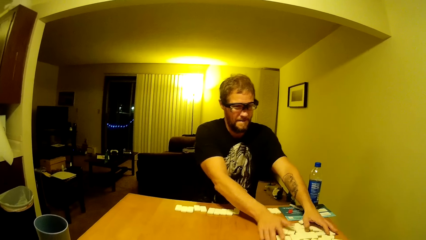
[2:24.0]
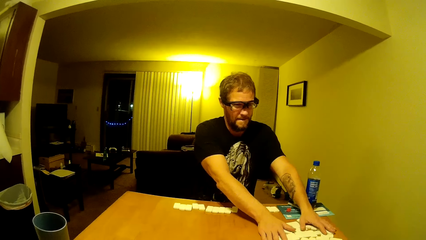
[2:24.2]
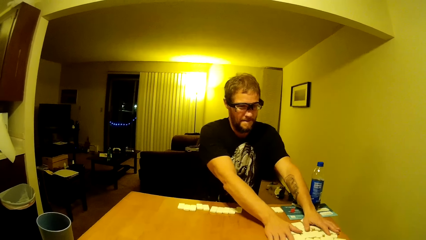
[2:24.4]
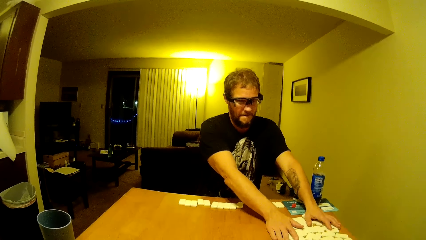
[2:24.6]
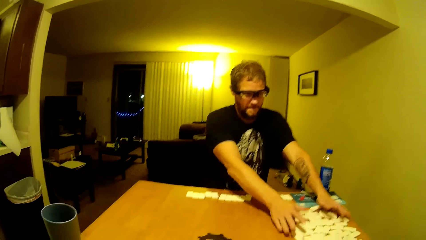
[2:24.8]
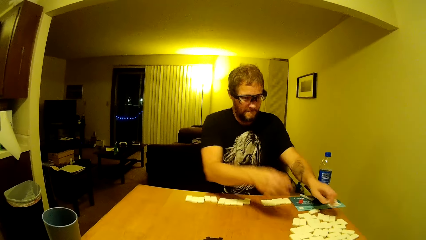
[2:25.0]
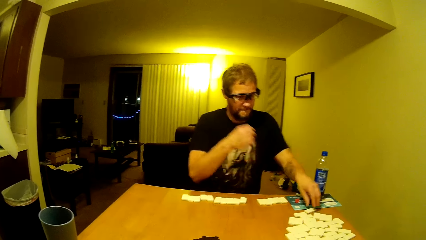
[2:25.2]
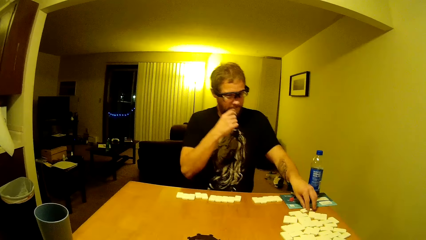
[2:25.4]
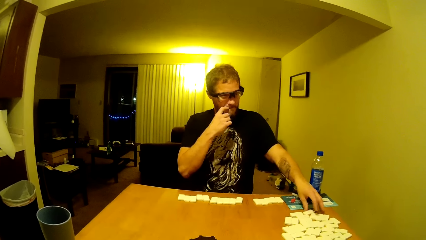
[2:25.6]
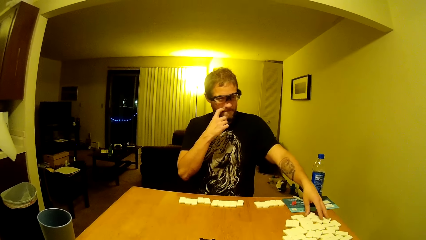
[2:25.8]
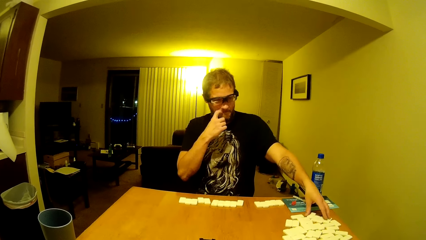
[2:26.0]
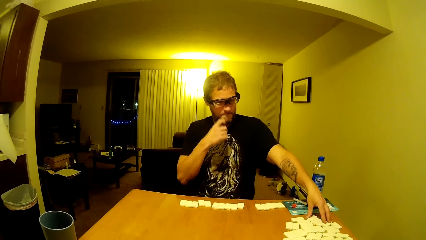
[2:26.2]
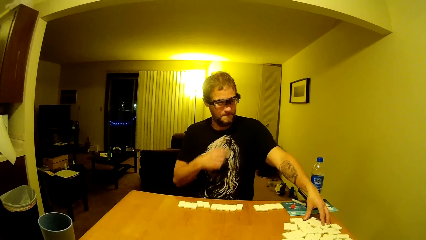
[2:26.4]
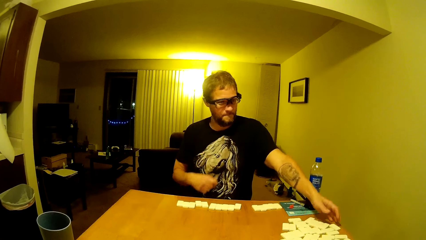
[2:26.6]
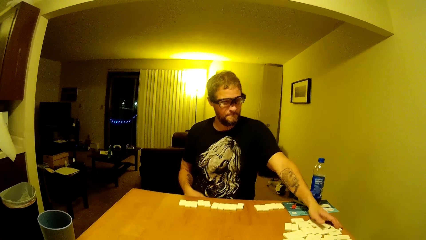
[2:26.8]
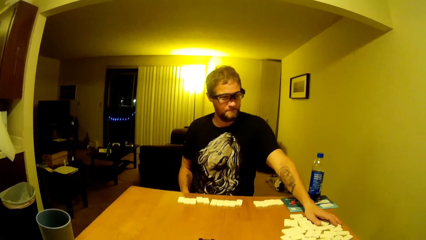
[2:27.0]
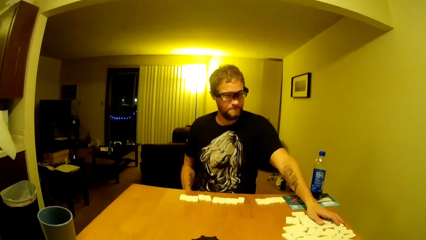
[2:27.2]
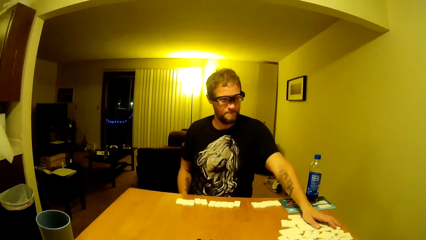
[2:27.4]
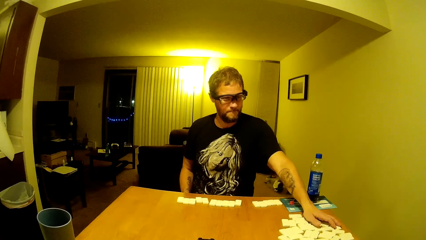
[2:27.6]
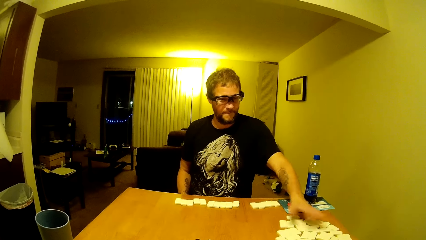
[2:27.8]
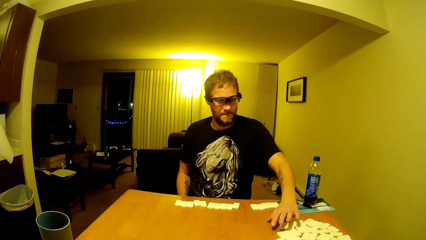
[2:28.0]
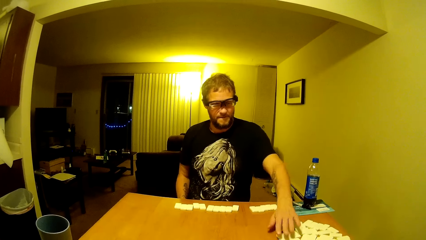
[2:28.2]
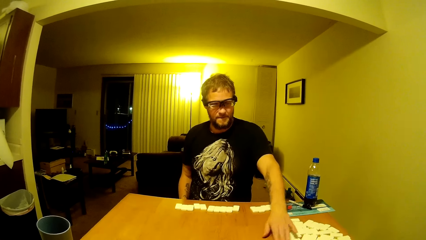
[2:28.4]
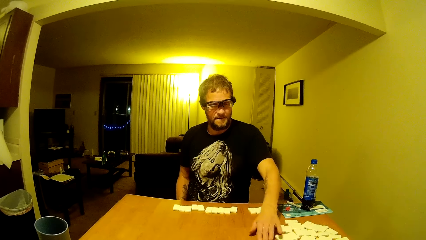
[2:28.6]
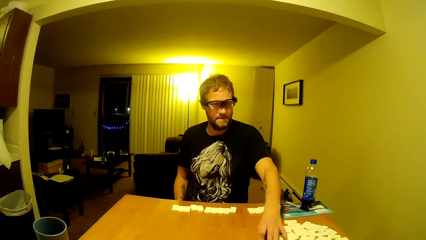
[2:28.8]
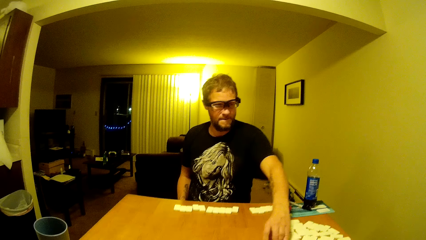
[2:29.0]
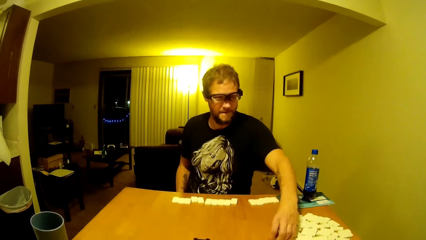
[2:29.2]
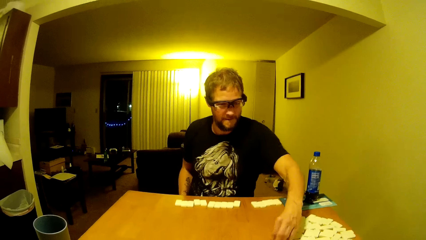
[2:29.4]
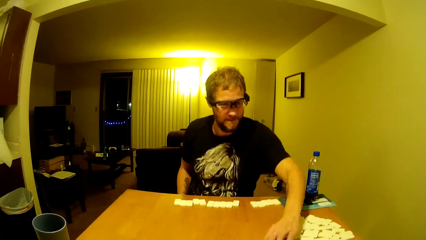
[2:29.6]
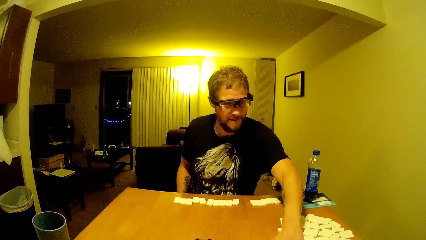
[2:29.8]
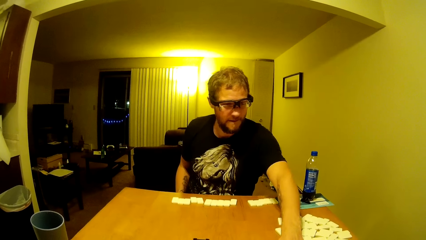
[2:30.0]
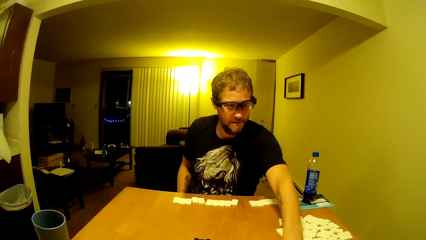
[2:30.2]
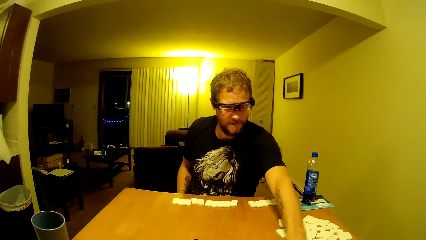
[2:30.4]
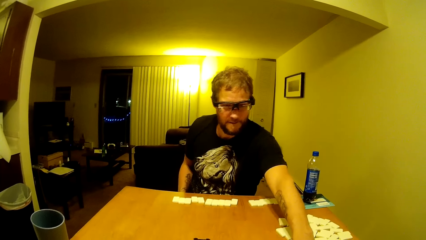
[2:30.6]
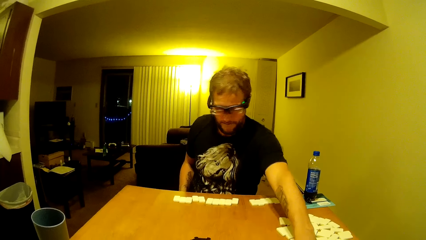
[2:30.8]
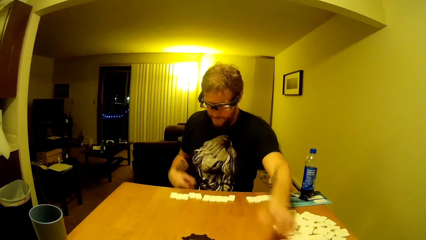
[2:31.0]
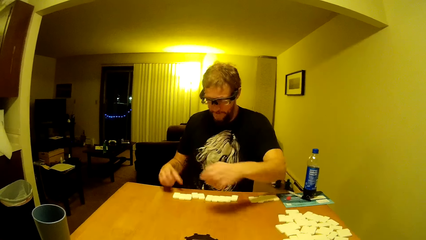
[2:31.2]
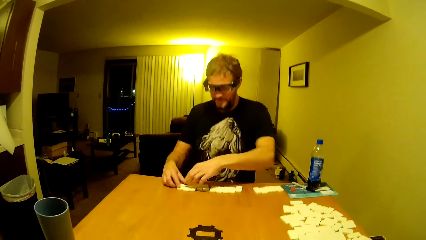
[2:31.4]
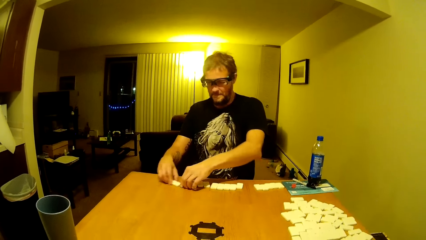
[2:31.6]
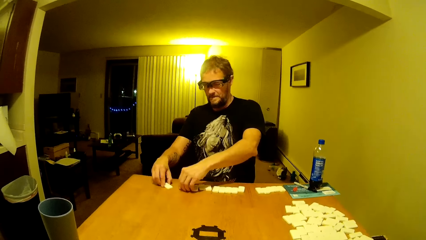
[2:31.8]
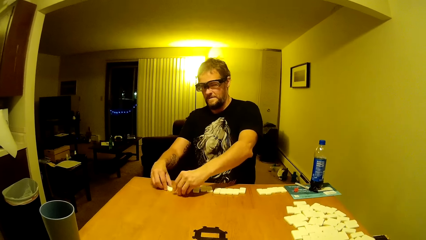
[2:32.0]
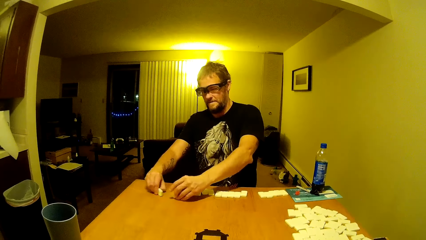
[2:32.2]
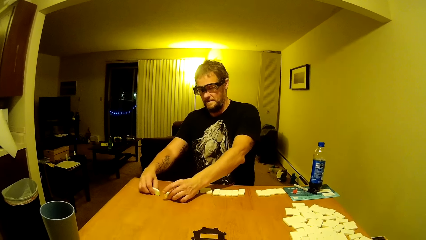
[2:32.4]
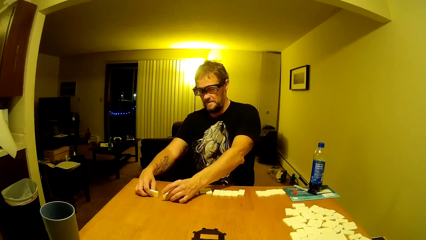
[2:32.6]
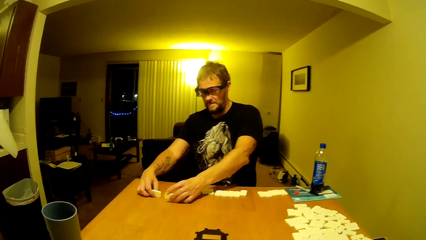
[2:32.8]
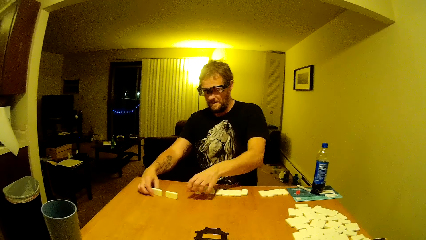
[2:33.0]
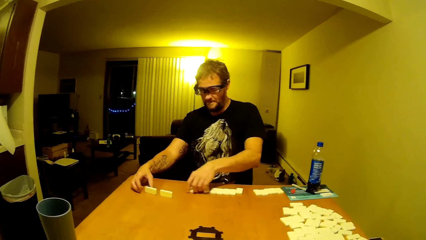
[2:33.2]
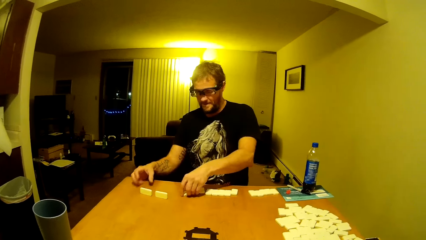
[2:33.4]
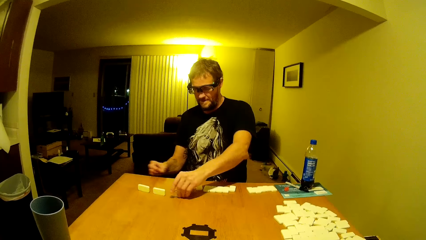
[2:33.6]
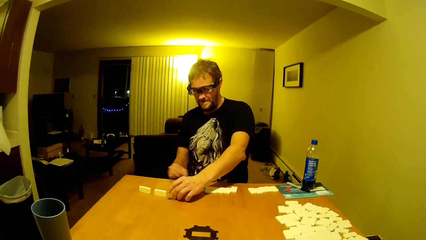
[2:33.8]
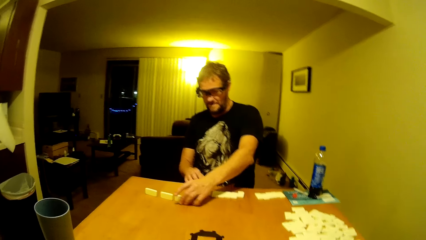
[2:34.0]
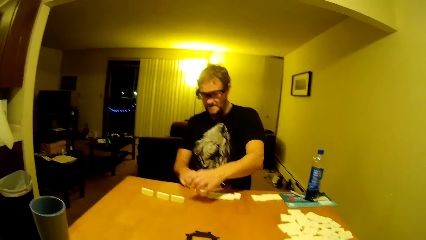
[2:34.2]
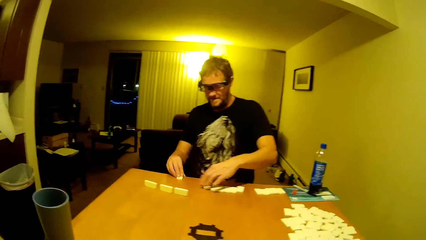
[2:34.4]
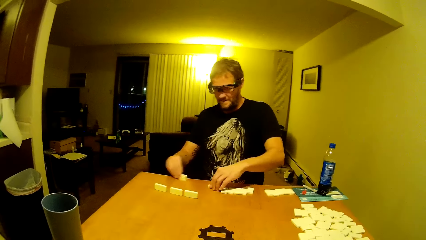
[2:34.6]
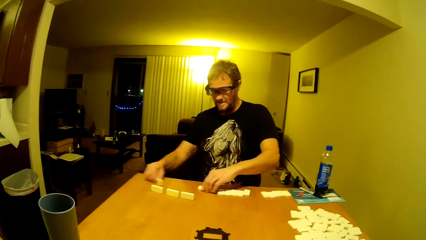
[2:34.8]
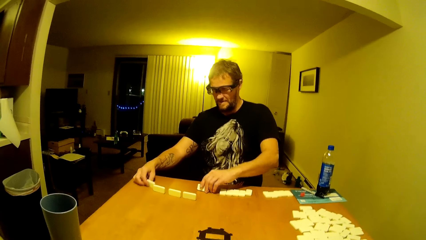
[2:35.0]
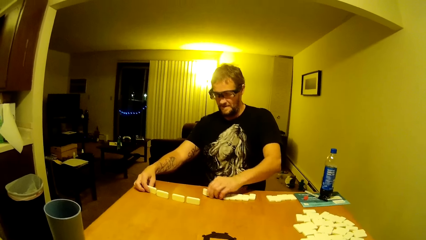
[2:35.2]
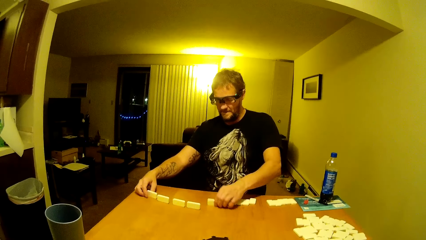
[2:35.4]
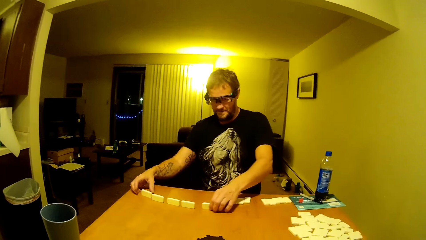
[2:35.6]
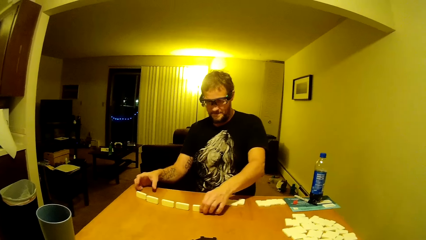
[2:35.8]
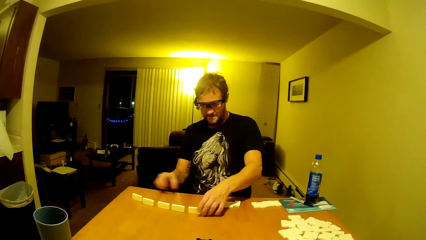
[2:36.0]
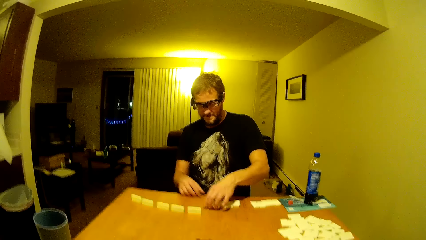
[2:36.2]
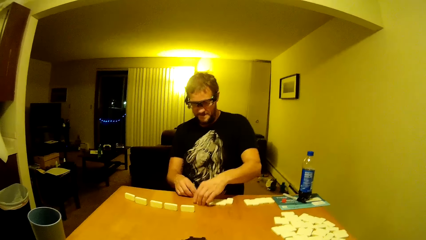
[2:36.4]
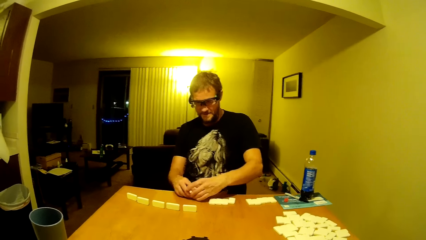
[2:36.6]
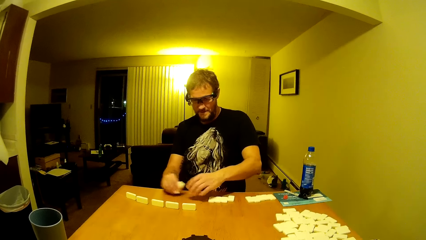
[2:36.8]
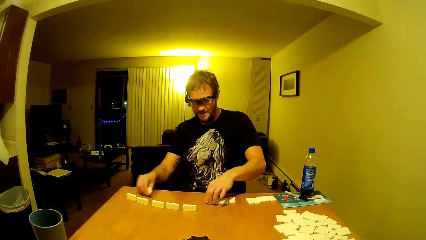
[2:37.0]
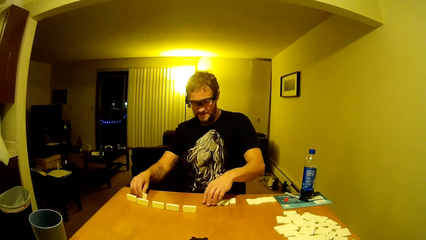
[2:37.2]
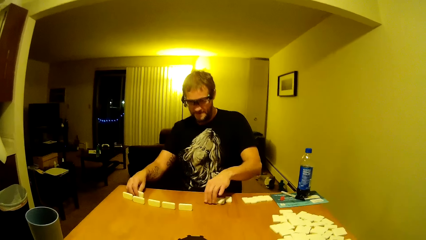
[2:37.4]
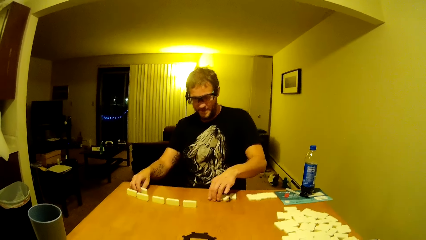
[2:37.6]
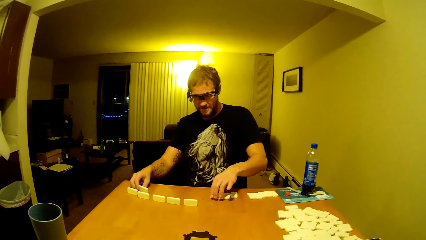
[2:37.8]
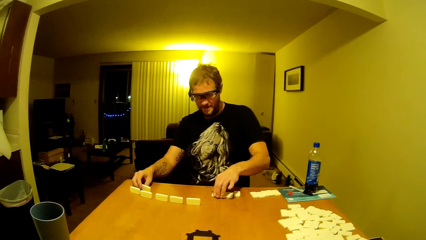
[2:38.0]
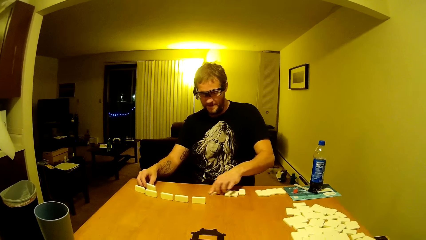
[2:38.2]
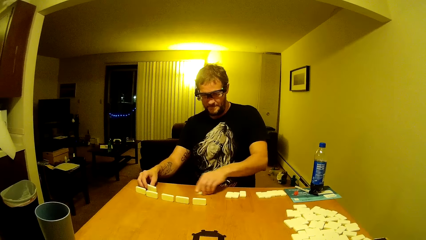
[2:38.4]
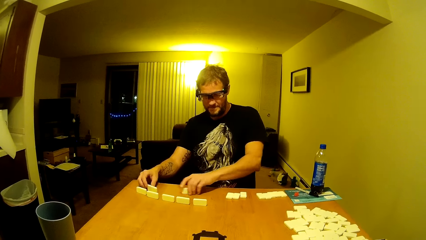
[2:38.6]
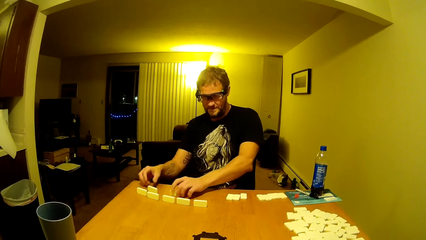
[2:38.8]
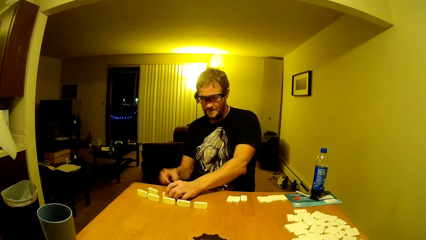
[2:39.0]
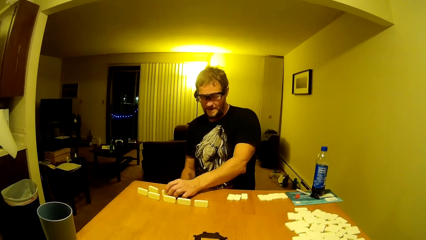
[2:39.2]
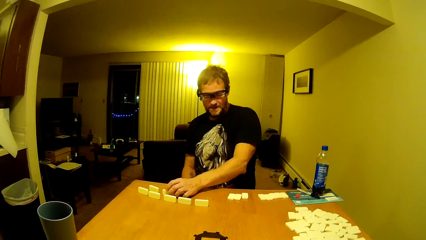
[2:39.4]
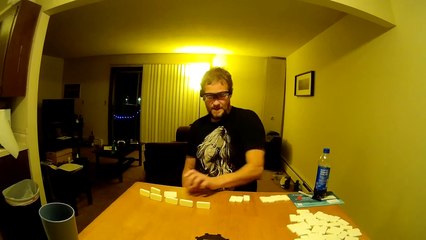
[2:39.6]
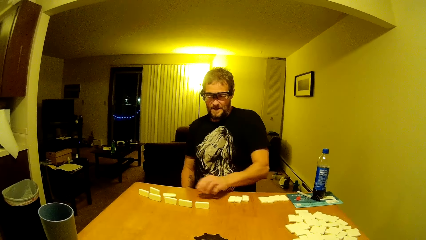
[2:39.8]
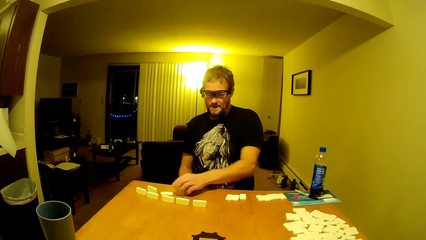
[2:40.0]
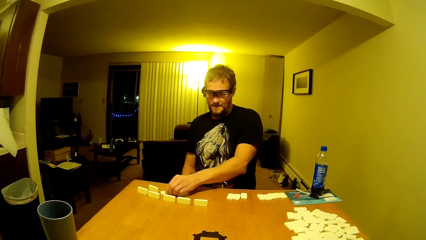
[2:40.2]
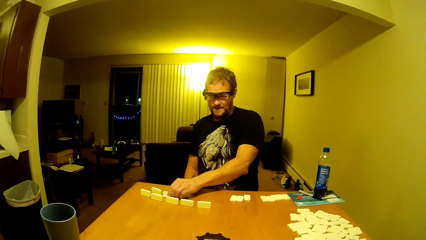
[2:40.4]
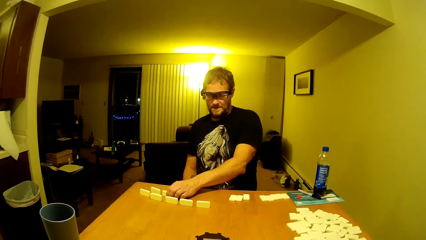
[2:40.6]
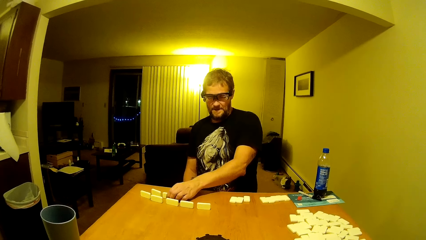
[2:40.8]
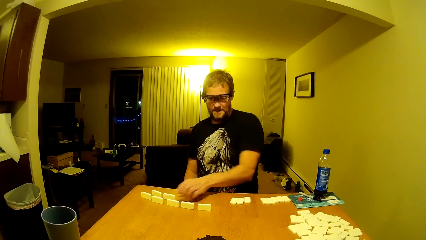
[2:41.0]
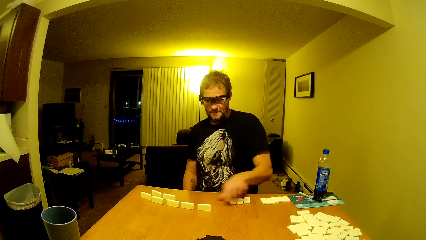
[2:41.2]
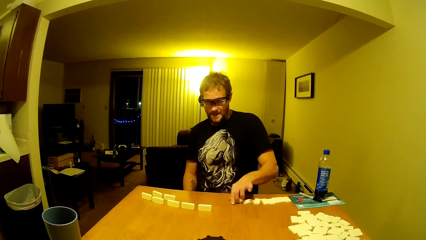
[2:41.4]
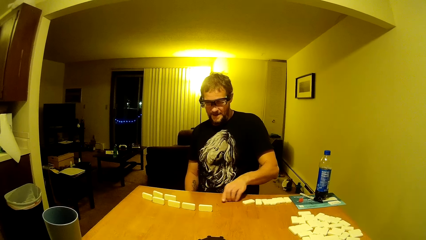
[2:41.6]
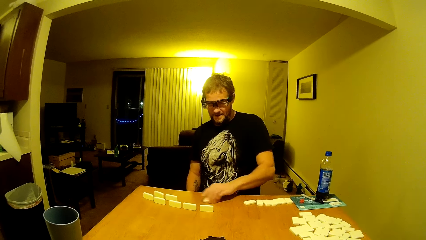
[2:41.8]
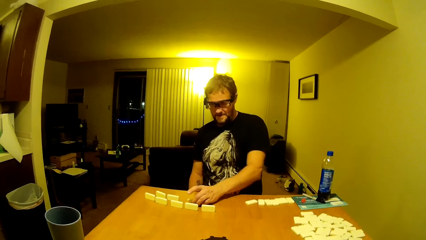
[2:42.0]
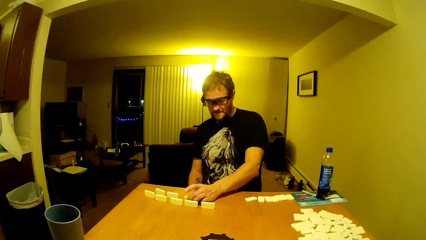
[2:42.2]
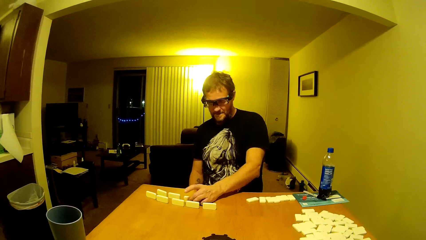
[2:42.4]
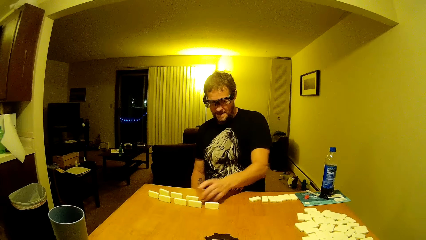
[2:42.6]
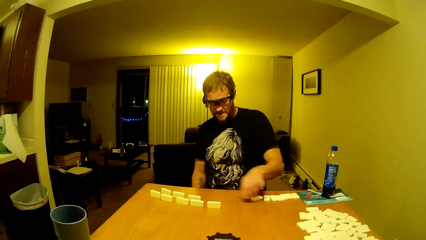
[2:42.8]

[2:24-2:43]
A man scratches his nose and removes the hand from the nose. The man arranges the dominoes. The camera wearer speaks. The man speaks, organizes the dominoes on the table, and drops a domino.
